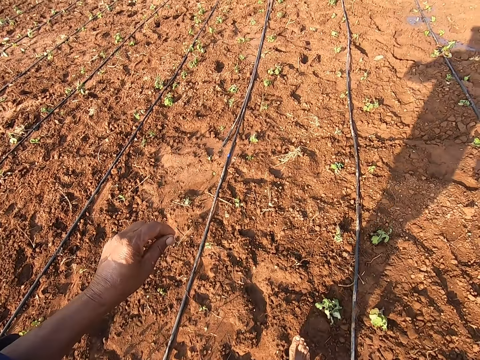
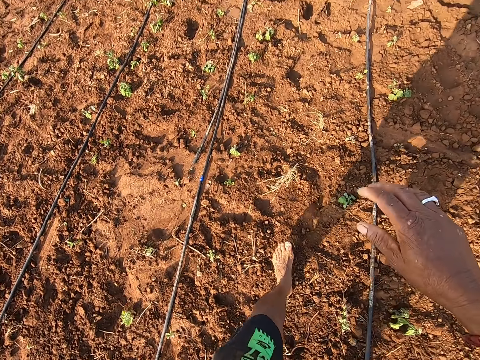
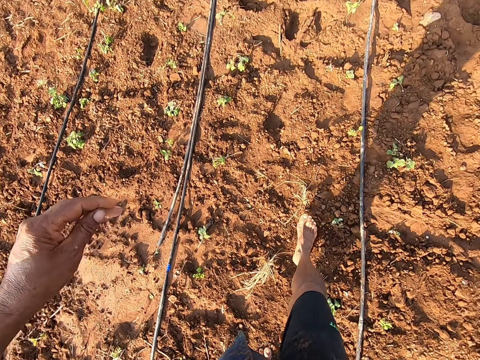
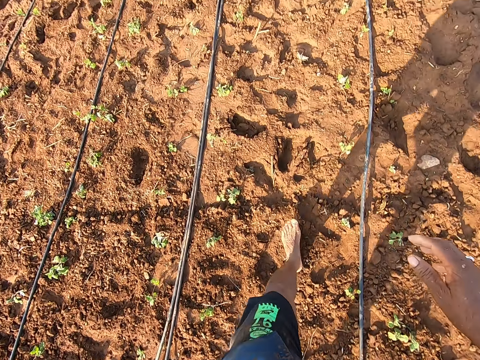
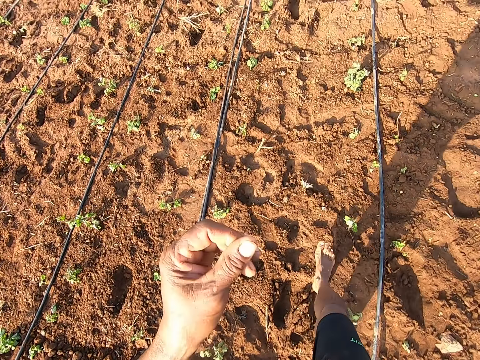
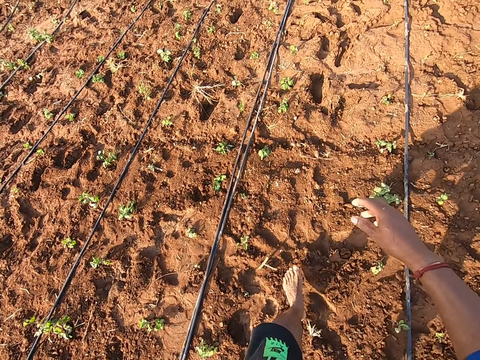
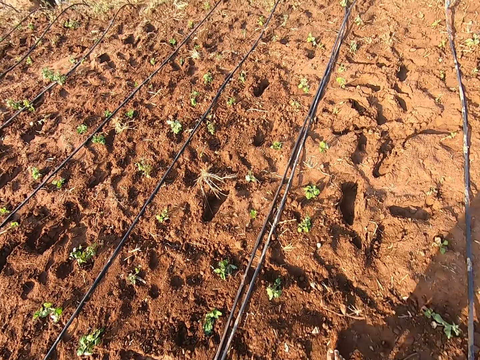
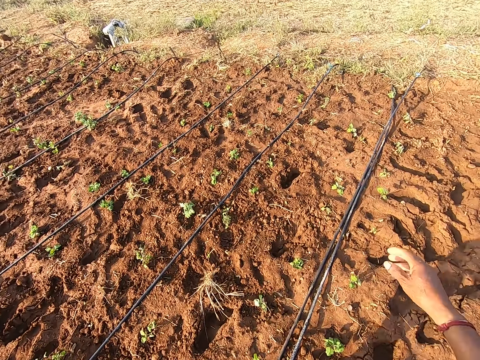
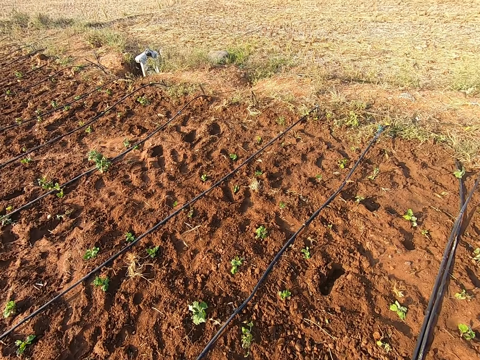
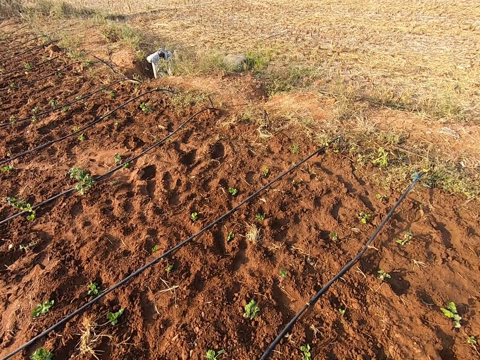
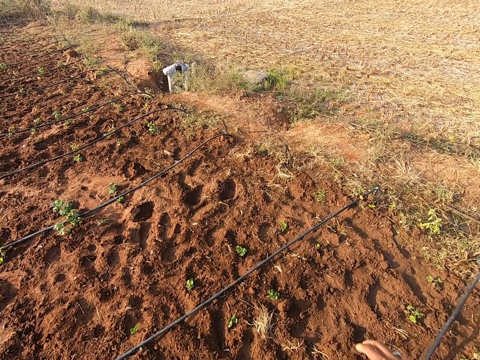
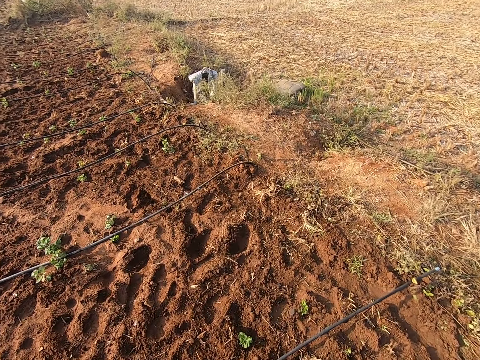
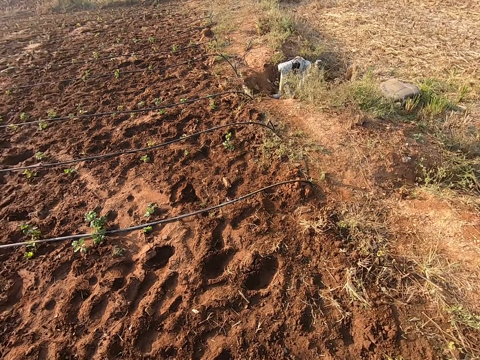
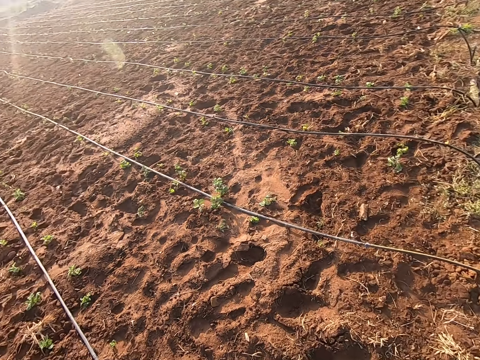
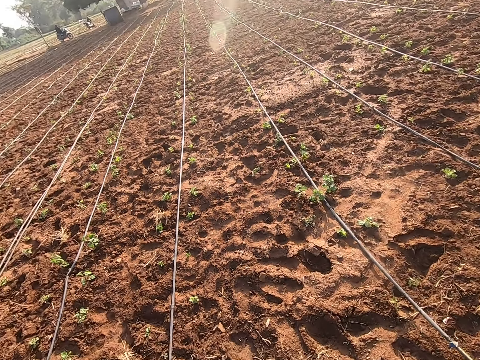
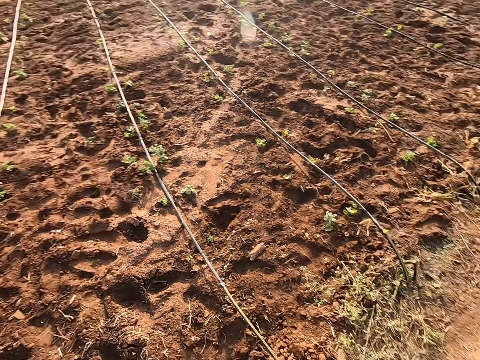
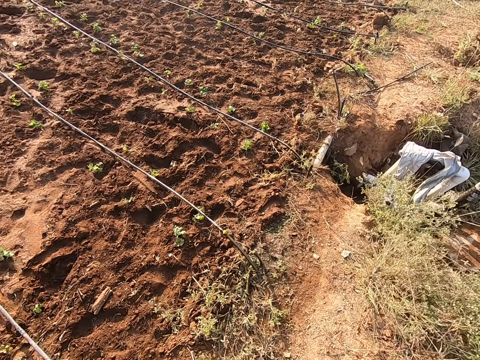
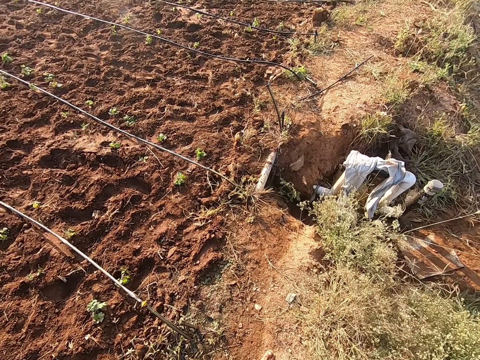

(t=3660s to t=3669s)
The camera wearer touches his face with his left hand.

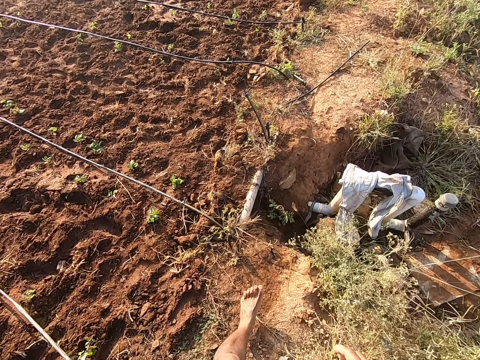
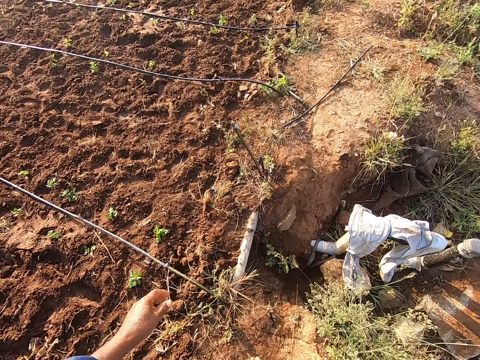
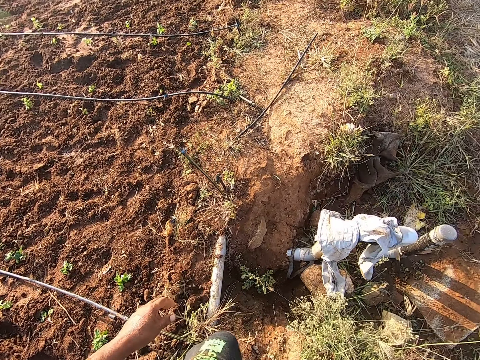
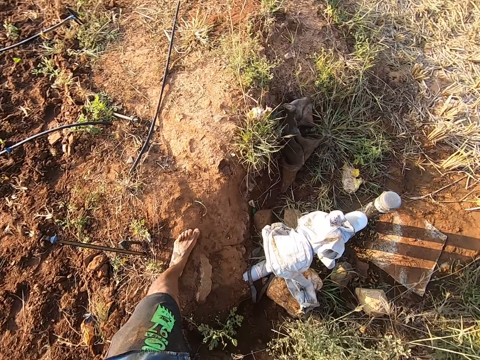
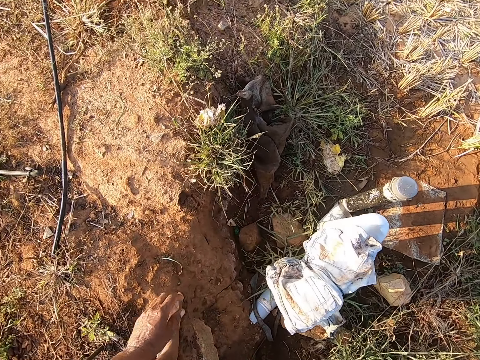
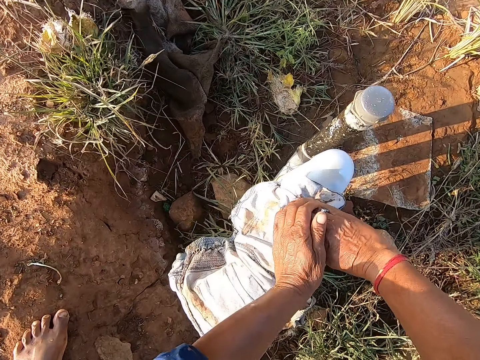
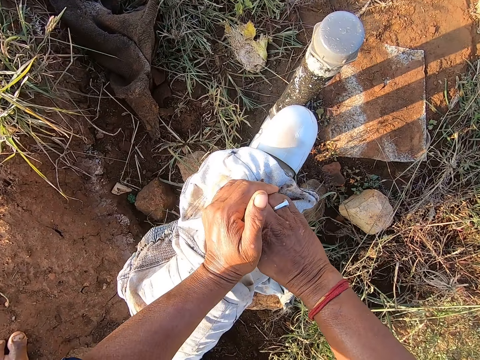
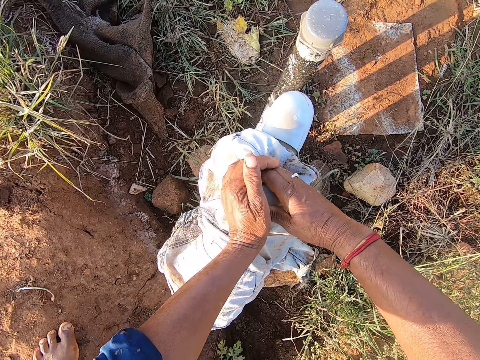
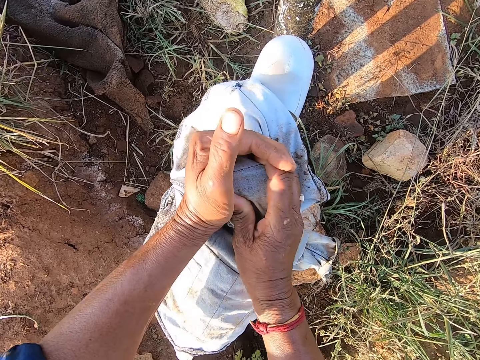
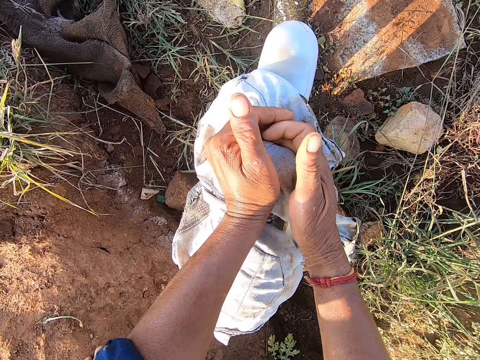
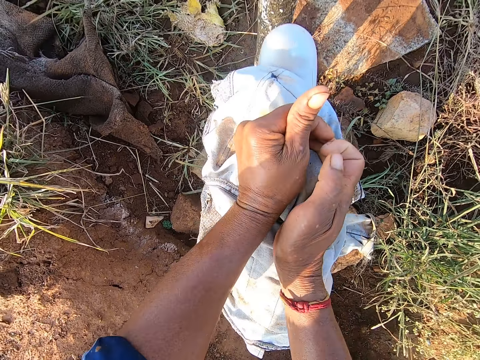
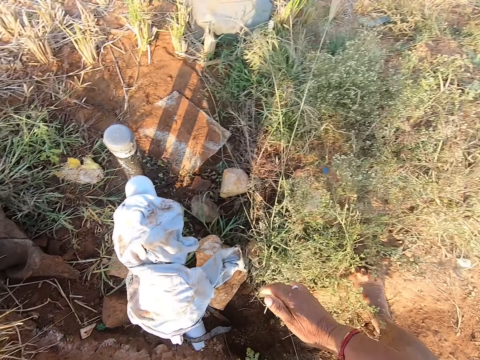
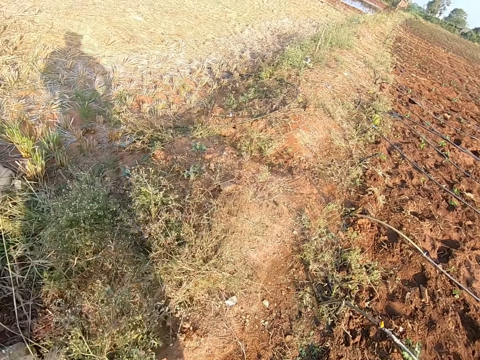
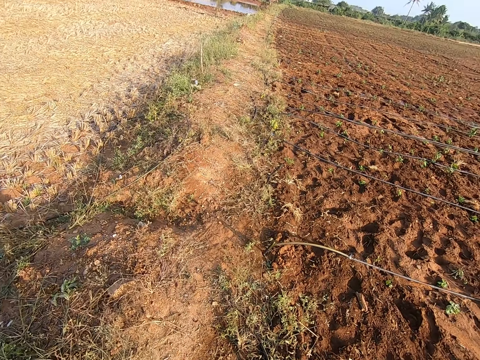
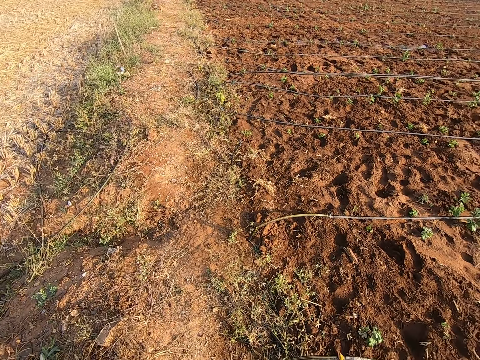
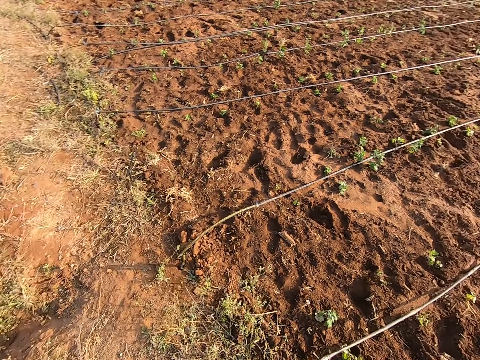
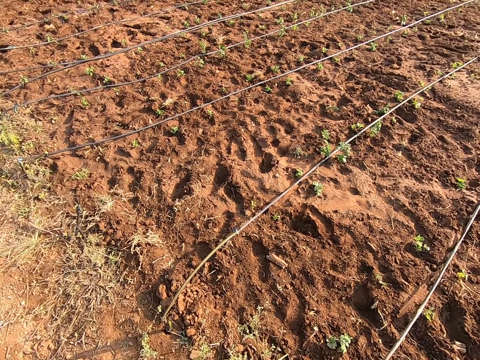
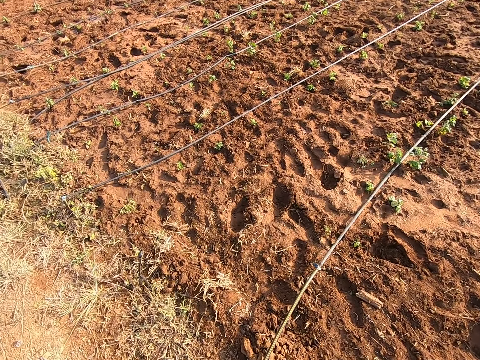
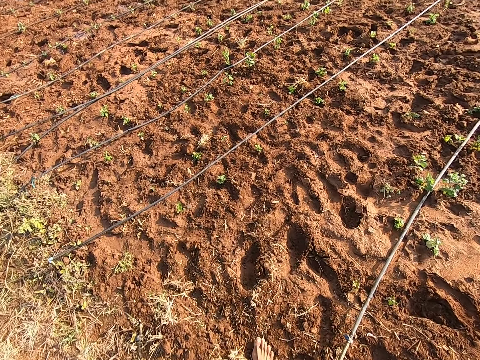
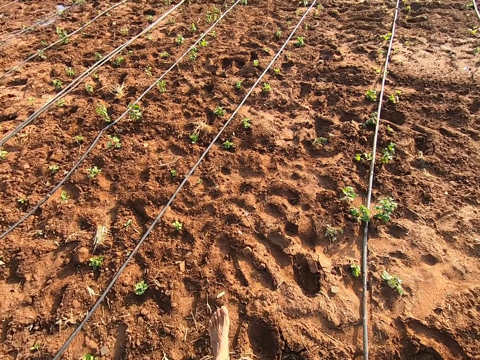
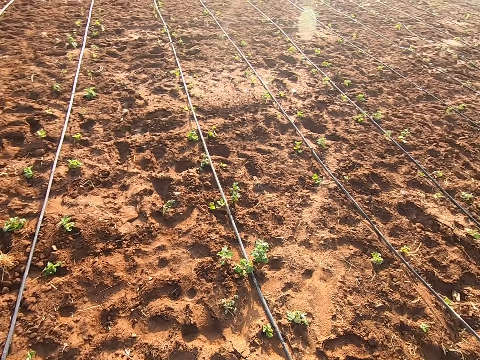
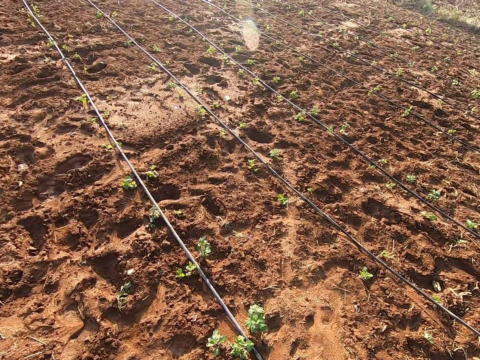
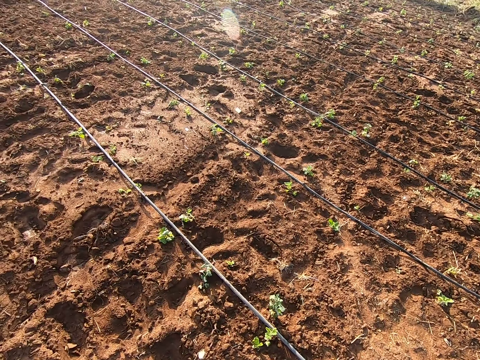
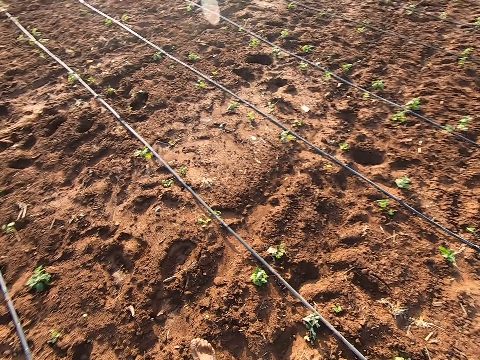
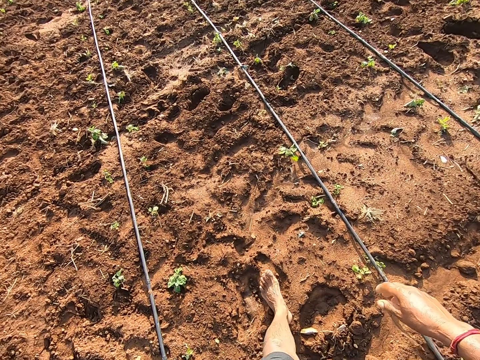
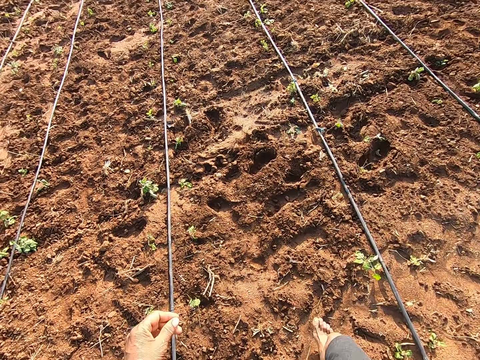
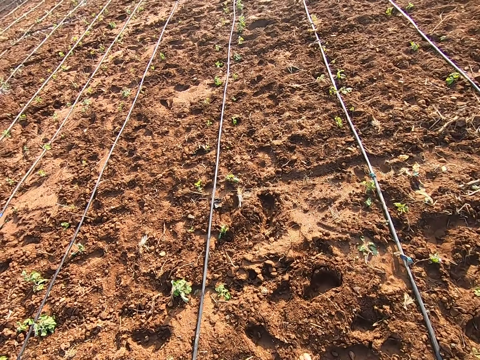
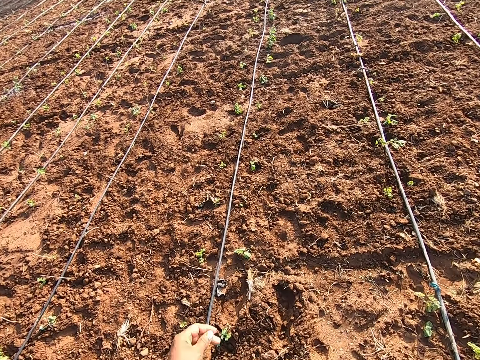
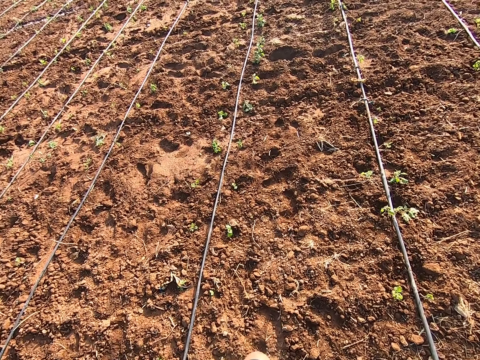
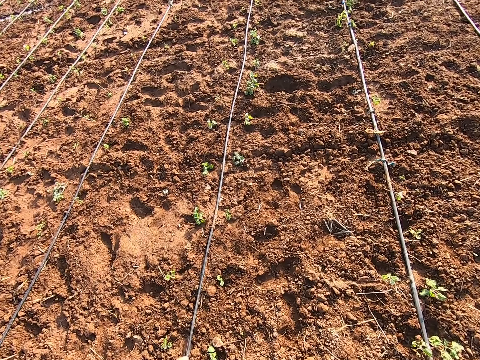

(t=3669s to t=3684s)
The camera wearer turns a knob of the pumping machine with his hands. He tightens the pipe. He walks through the irrigation field towards a man.

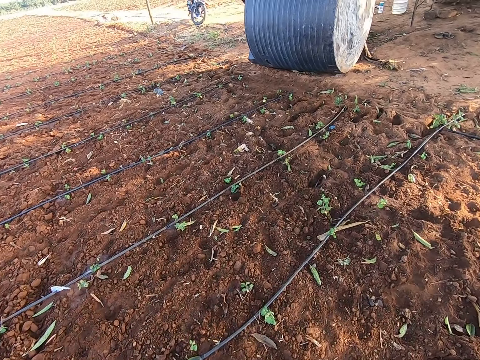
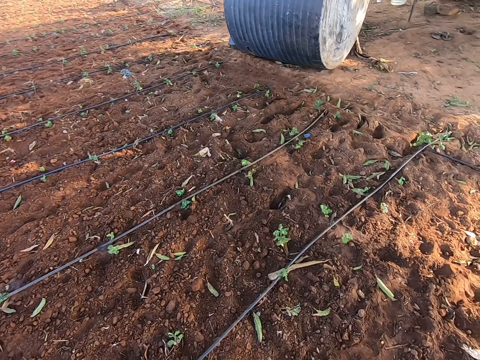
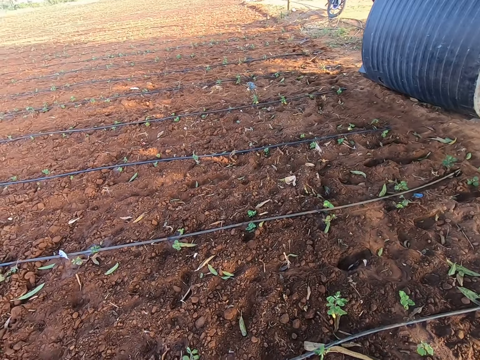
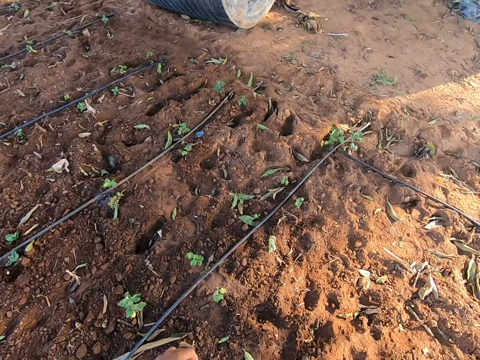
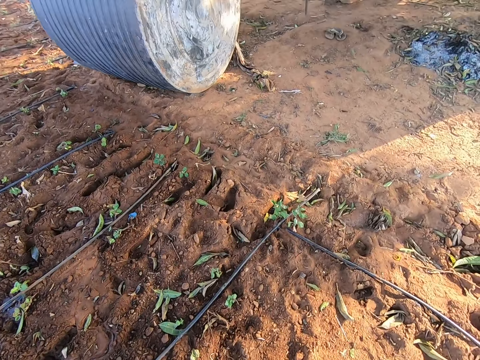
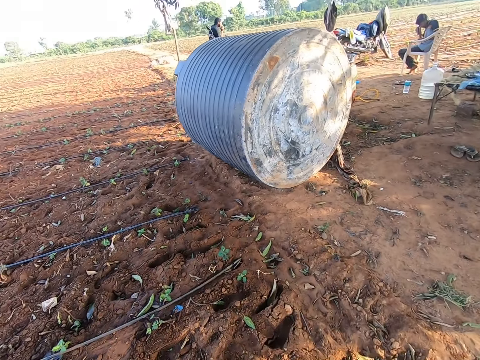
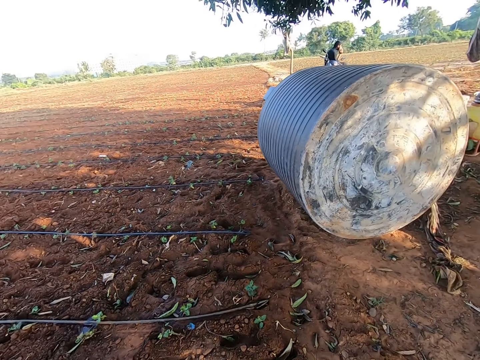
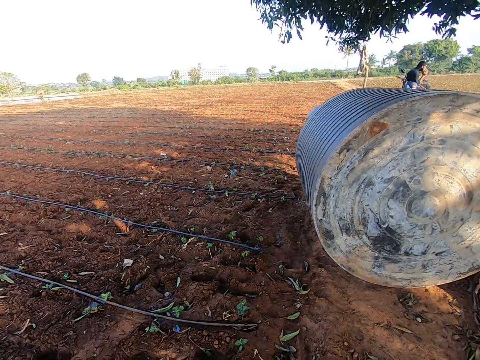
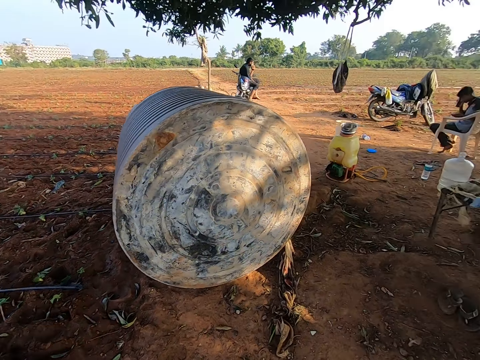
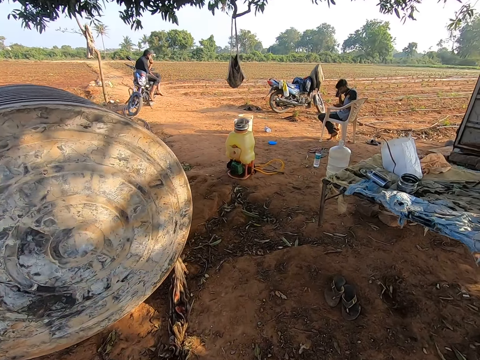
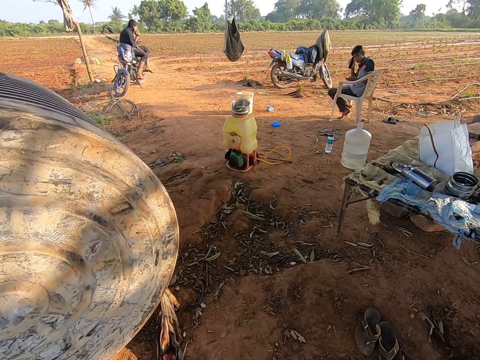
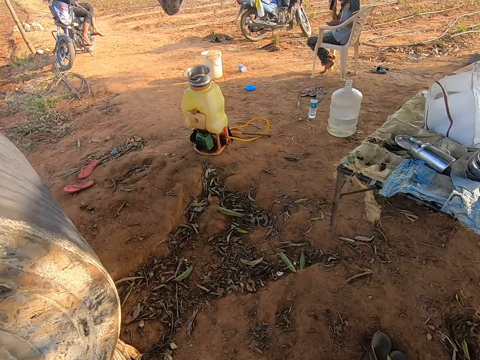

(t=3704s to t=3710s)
The camera wearer interacts with the man and another man. He talks to the other man. The other man talks on the mobile phone with his right hand.
